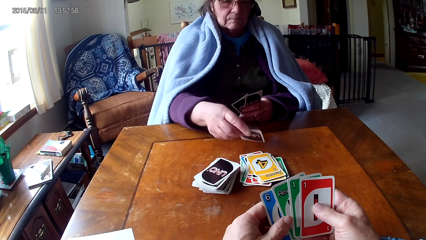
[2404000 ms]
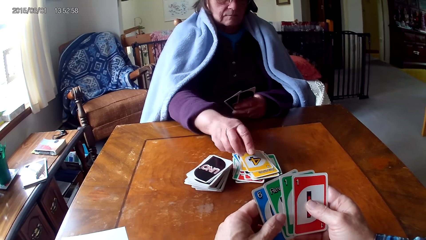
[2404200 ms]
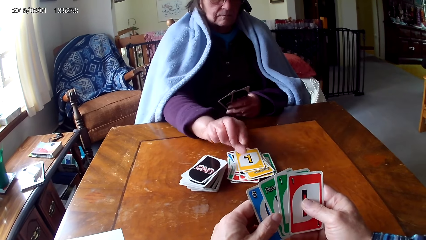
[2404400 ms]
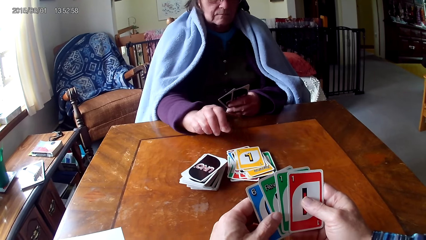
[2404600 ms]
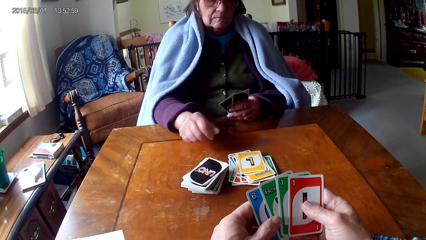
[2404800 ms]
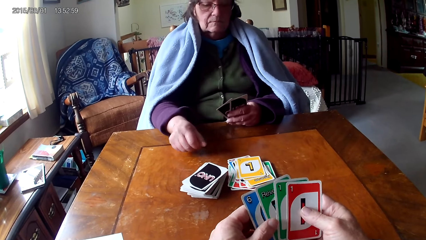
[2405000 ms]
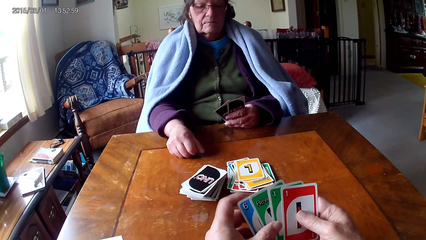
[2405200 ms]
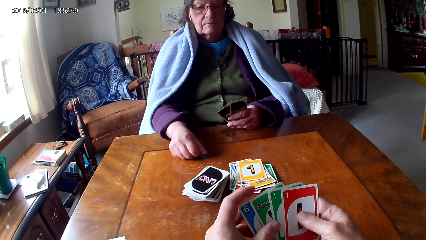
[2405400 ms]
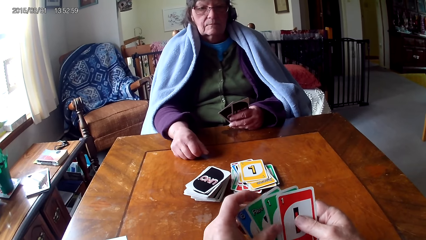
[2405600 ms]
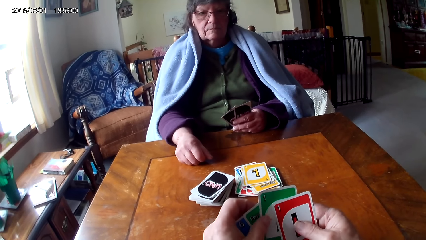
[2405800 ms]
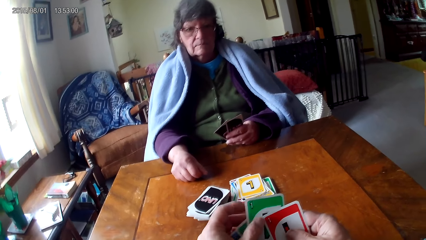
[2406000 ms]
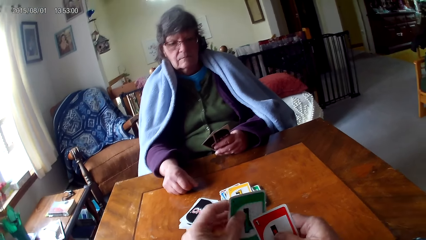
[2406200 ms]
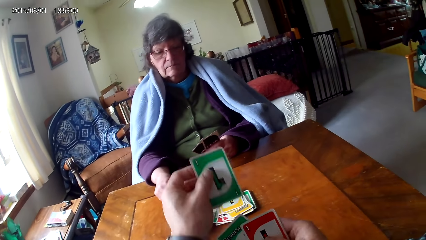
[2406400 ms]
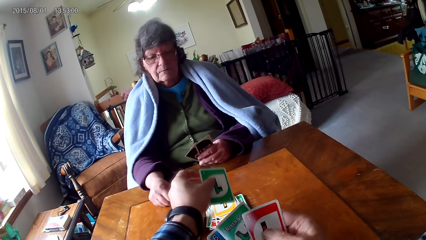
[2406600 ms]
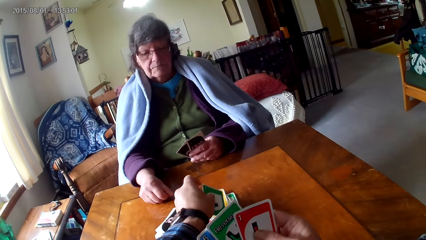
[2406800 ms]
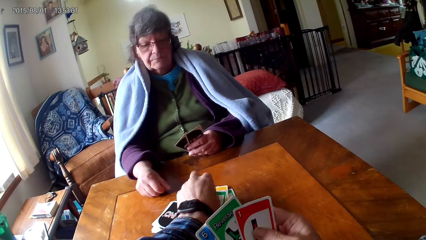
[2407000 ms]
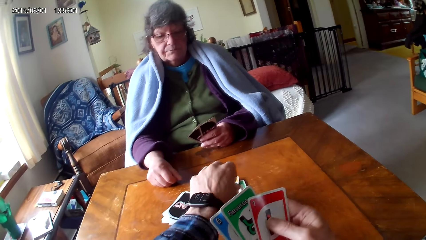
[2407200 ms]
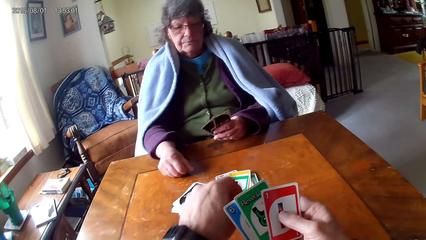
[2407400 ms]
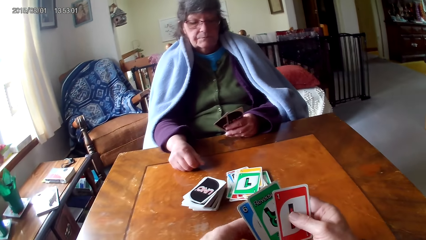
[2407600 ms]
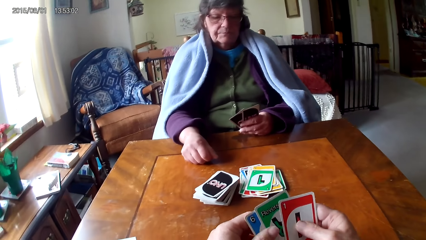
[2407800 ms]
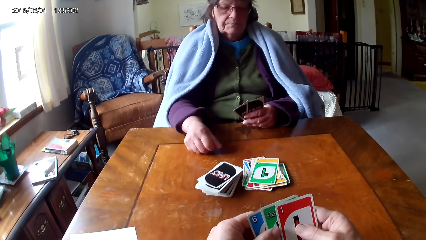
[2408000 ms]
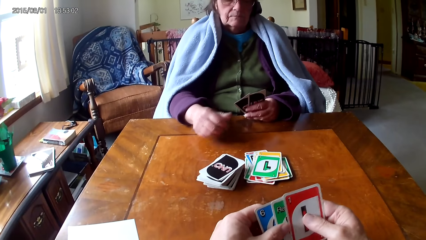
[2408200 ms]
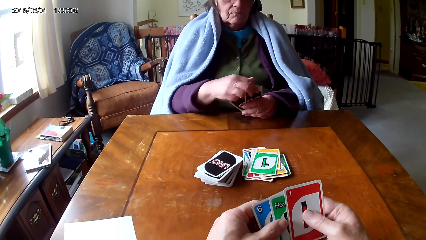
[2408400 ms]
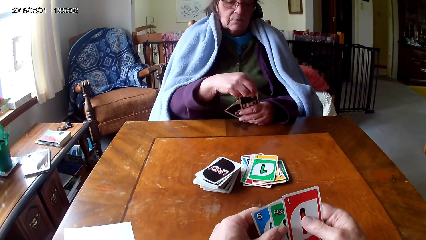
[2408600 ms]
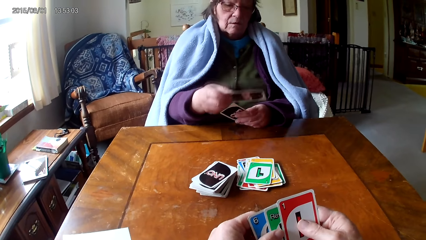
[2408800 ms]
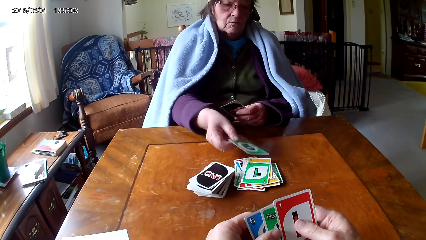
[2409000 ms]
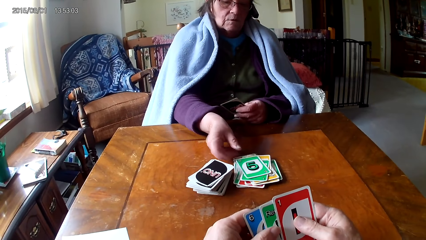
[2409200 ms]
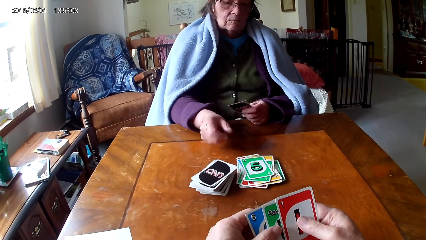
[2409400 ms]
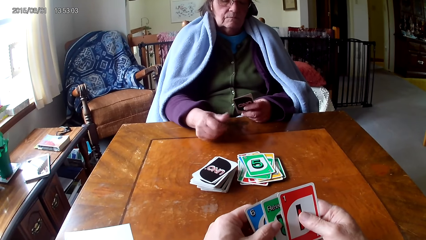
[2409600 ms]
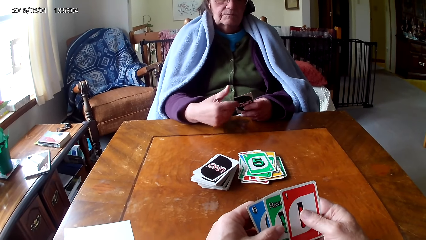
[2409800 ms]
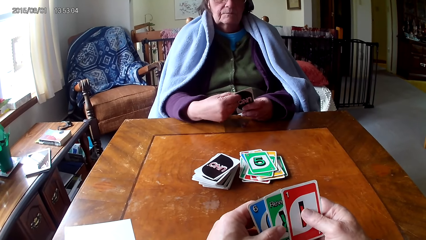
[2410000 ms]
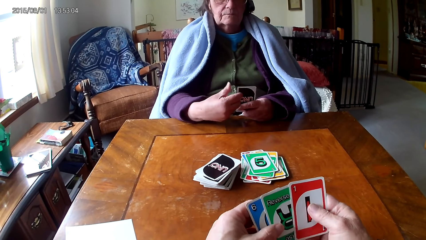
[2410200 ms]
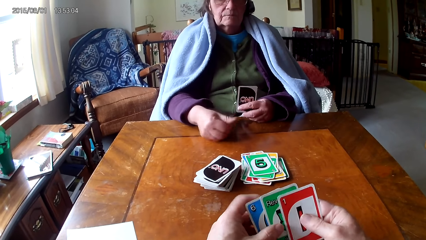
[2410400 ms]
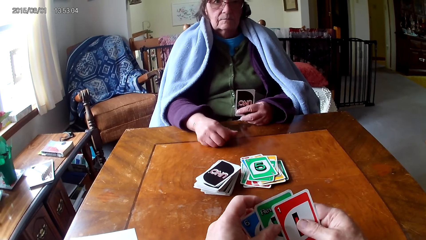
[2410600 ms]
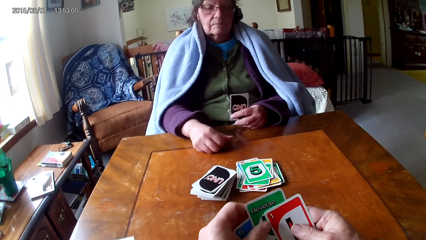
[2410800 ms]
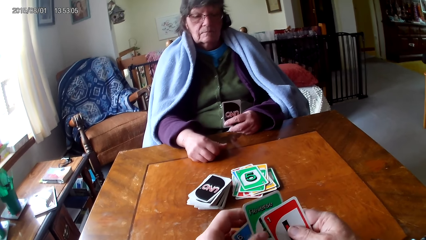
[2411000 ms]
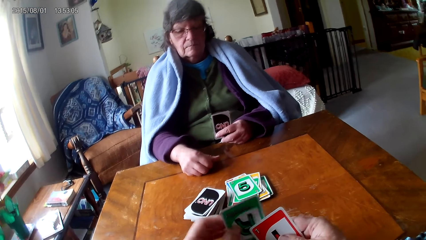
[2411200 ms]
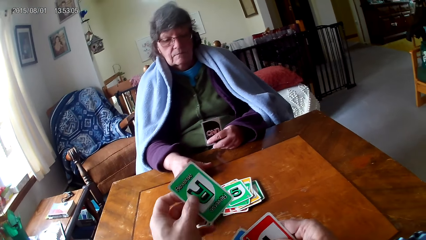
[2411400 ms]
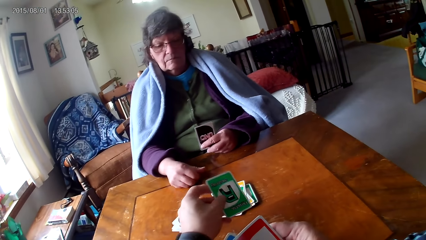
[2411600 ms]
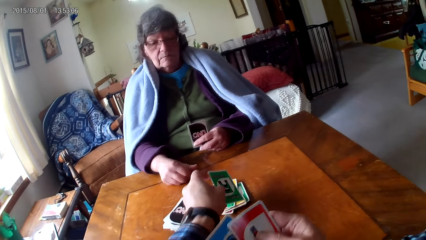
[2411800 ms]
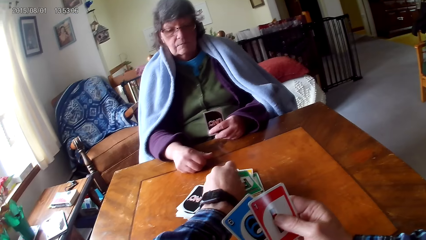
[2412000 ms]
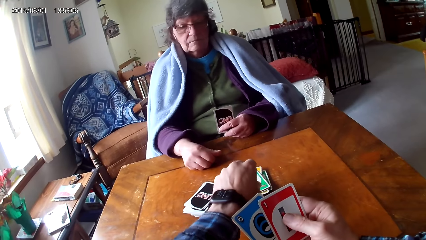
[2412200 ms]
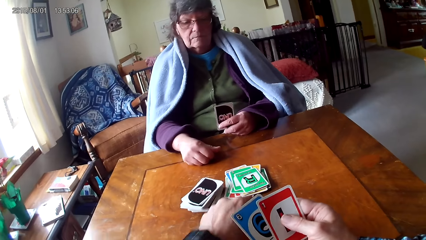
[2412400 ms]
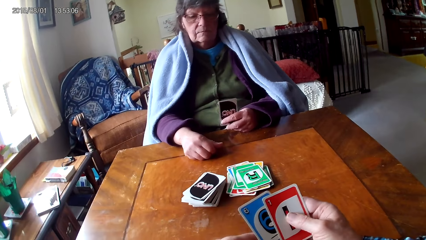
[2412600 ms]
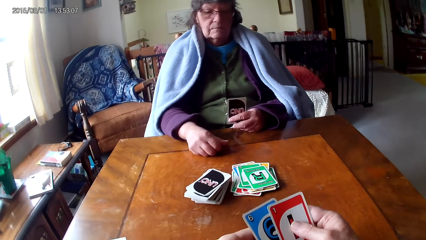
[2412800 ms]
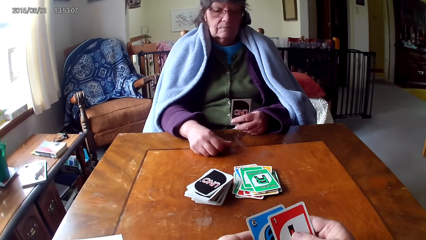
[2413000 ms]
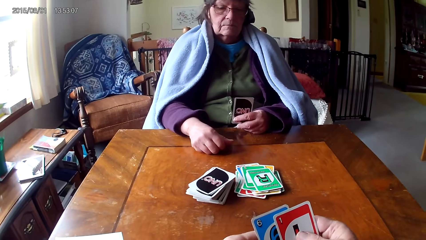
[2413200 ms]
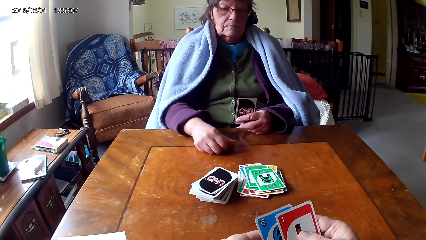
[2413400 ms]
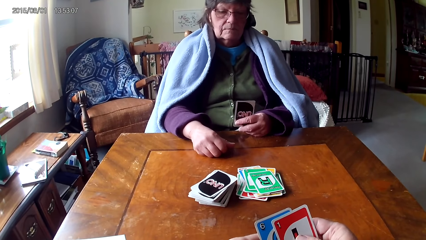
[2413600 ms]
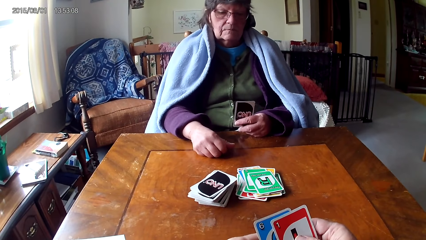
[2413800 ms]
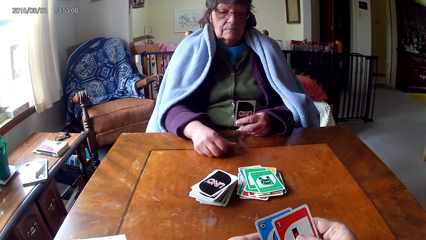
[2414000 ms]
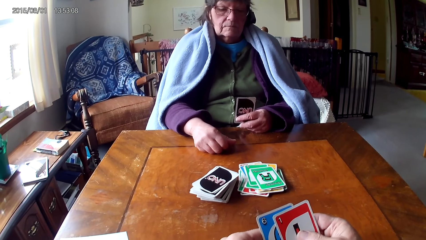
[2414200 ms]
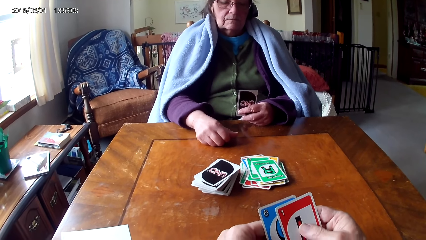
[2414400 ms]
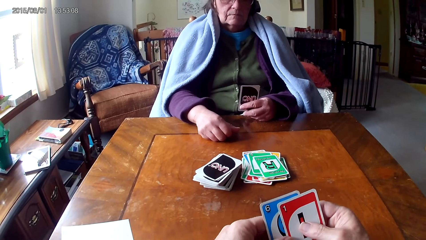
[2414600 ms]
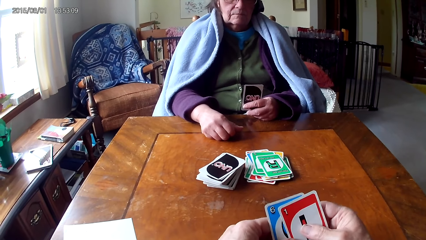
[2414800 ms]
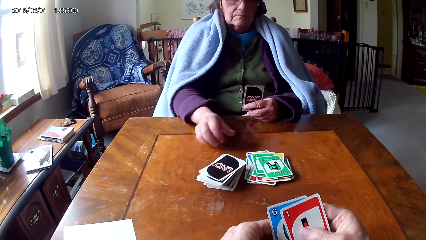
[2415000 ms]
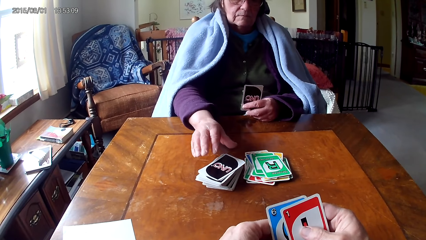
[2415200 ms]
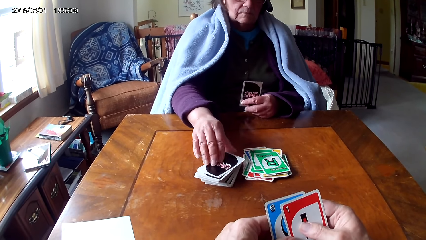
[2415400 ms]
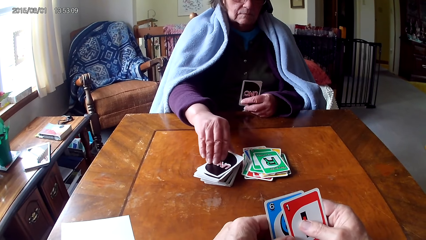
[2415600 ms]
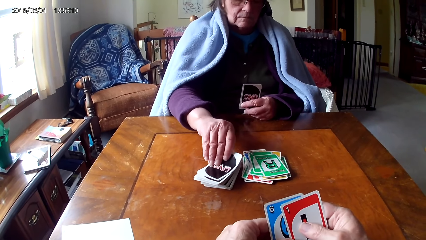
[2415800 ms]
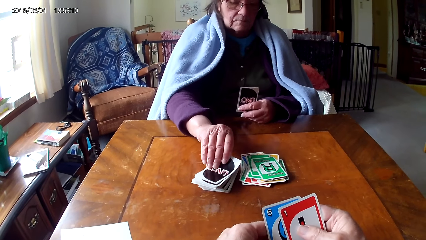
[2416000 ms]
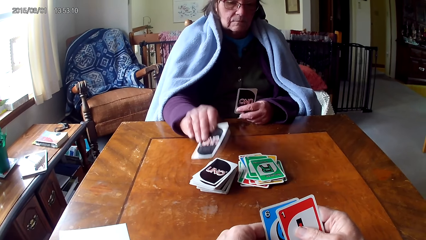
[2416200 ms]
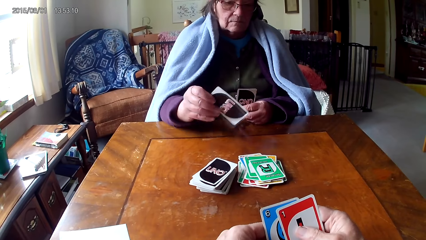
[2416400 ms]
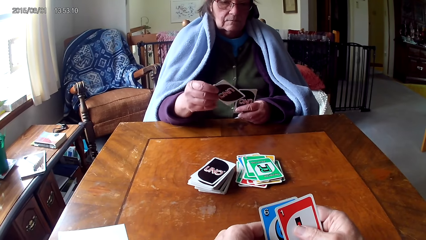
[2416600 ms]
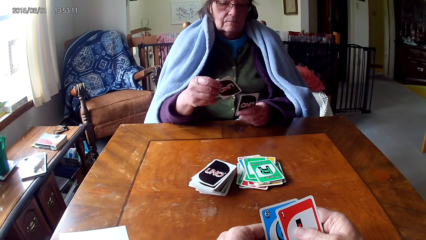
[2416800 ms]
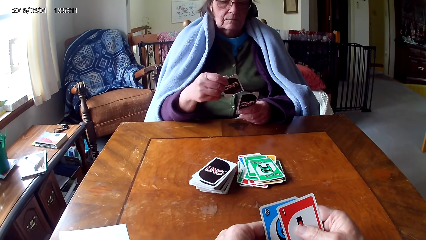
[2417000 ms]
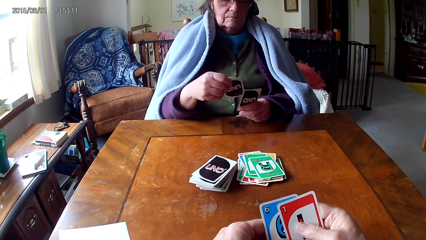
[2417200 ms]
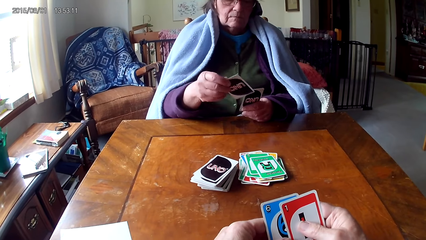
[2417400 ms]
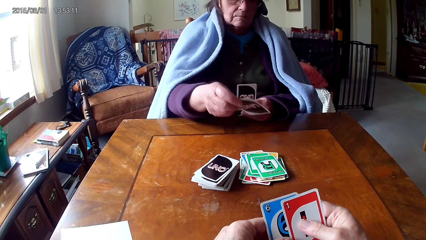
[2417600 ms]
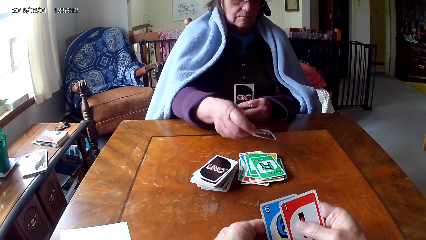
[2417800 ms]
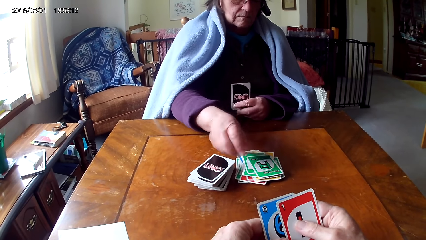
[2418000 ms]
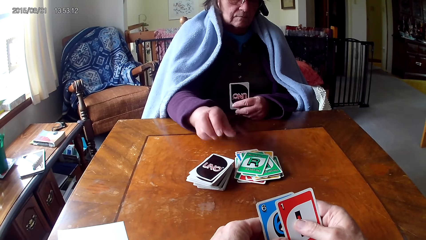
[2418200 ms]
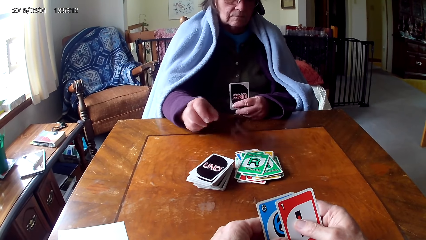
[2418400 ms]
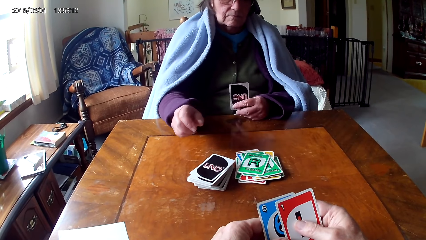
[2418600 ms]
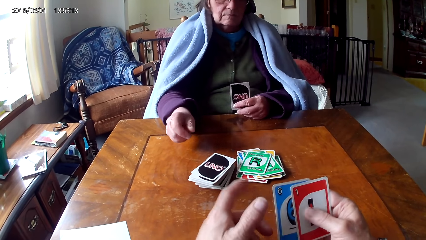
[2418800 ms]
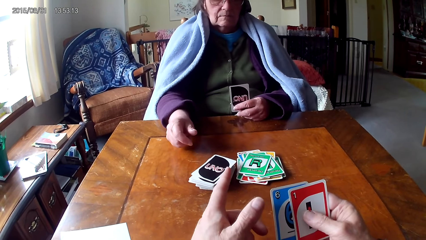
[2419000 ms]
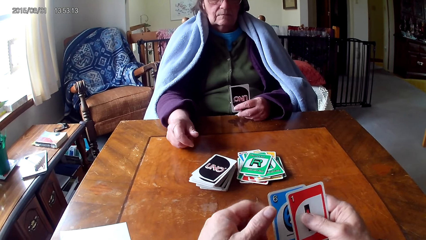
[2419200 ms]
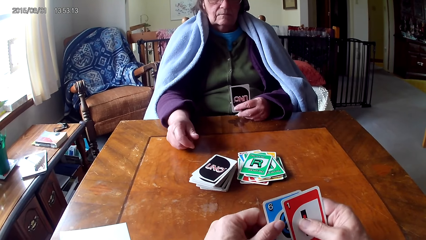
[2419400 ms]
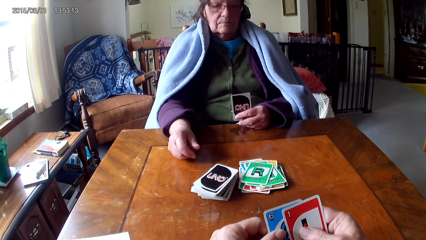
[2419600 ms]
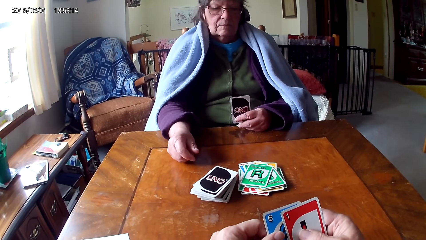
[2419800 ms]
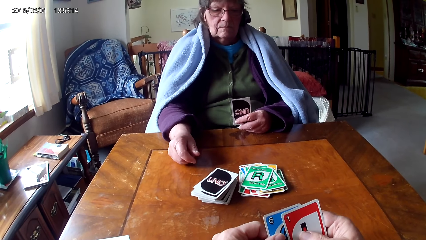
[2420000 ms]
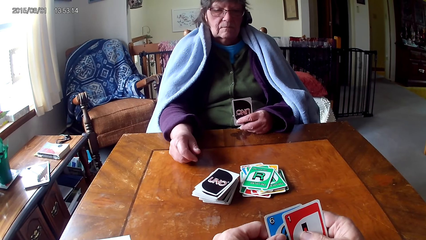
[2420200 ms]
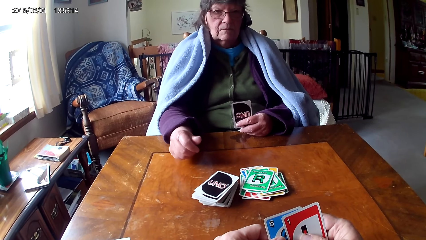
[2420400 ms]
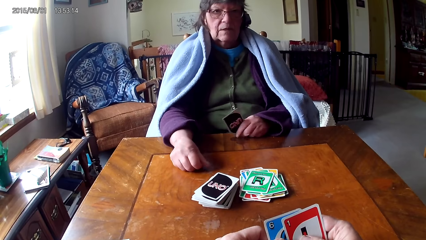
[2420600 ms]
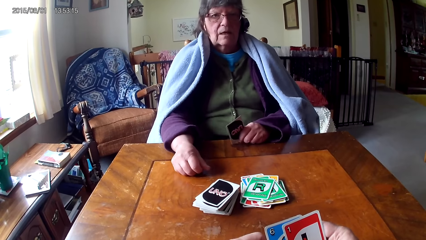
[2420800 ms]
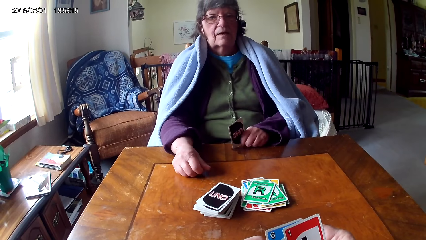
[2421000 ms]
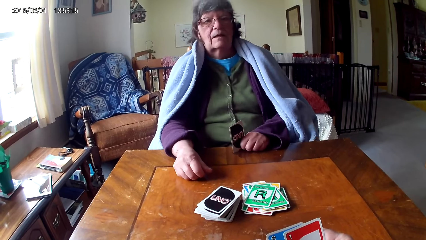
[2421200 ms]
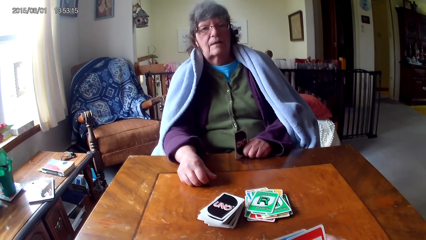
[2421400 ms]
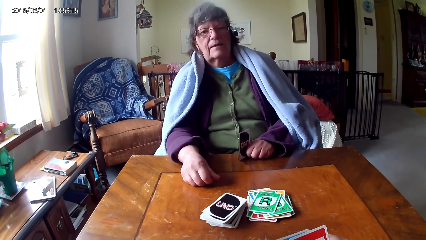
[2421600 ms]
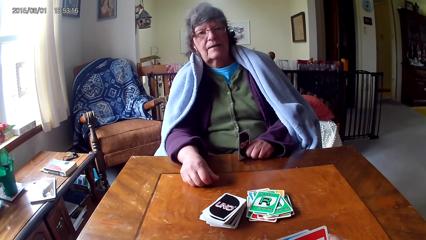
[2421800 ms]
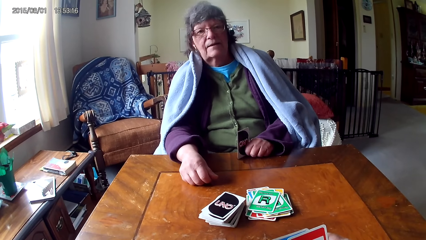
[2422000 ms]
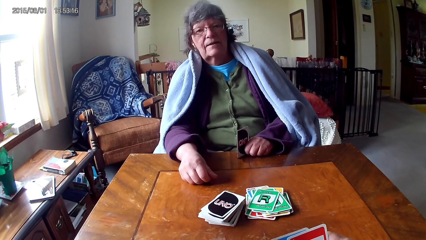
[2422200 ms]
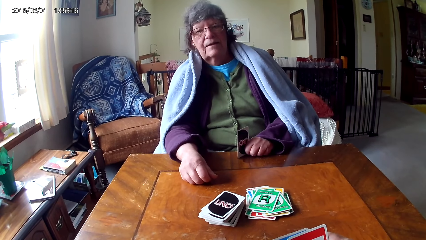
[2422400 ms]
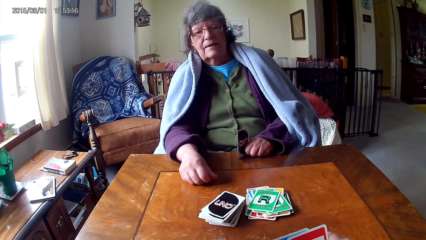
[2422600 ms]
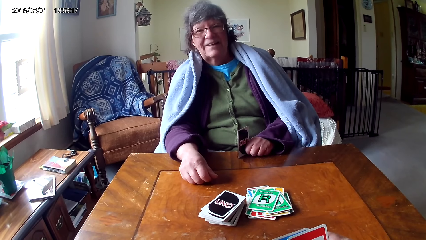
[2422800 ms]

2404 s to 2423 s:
The woman puts down a card. The camera wearer picks a card on the other hand. They put down the card. The woman picks a card on the other hand. She puts down the card. The camera wearer picks a card on the other hand. They put down the card. The woman picks up a card on a table. She puts down the card. The camera wearer talks to the woman.
